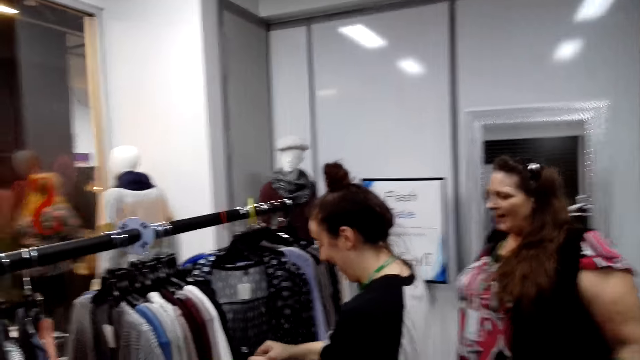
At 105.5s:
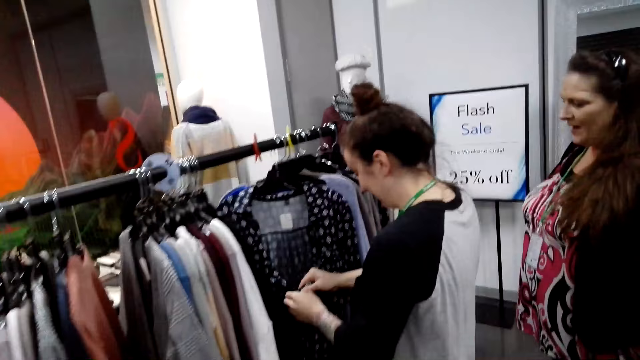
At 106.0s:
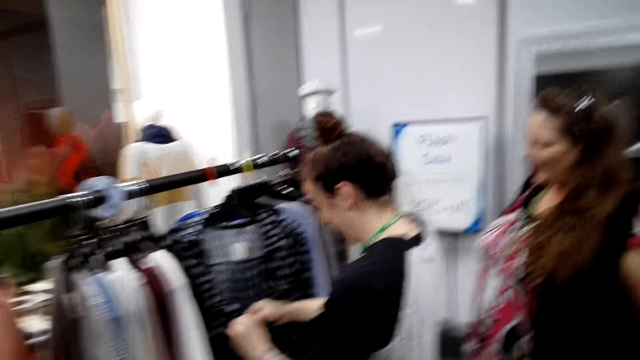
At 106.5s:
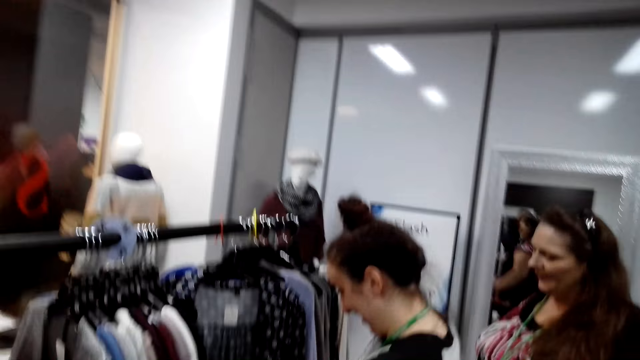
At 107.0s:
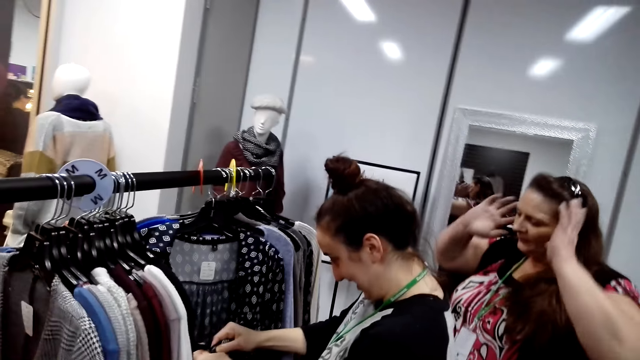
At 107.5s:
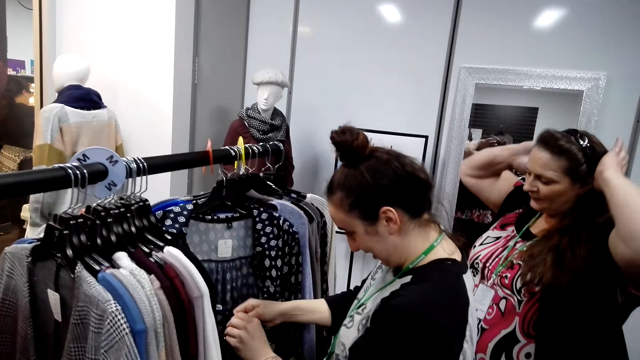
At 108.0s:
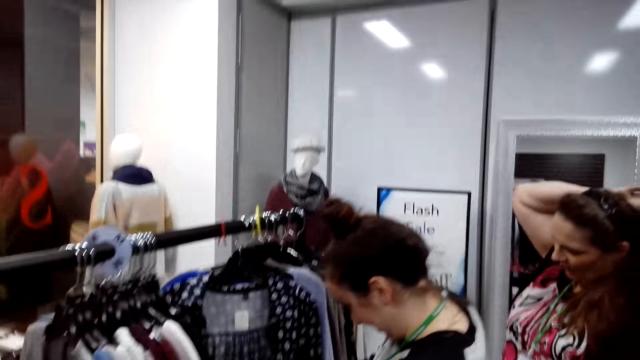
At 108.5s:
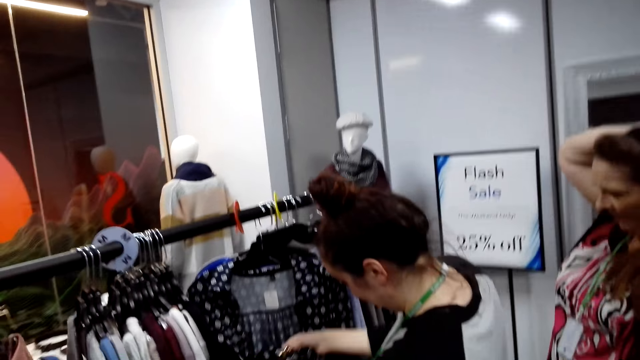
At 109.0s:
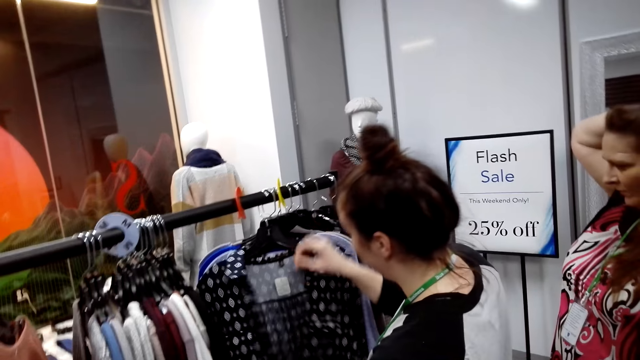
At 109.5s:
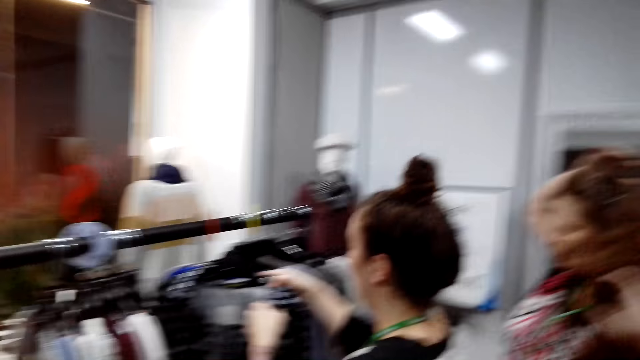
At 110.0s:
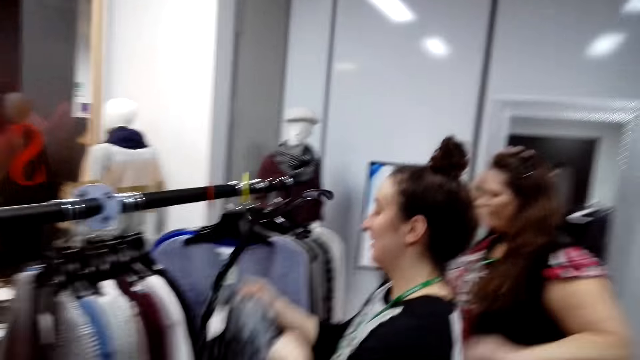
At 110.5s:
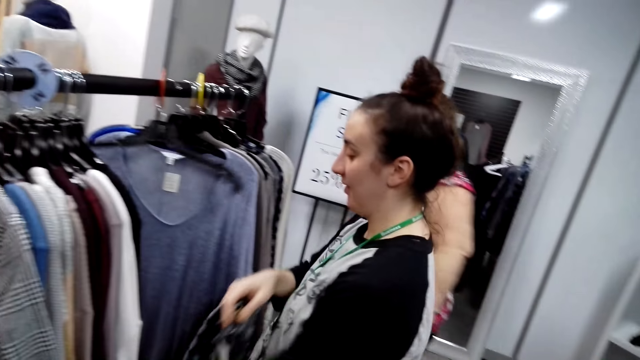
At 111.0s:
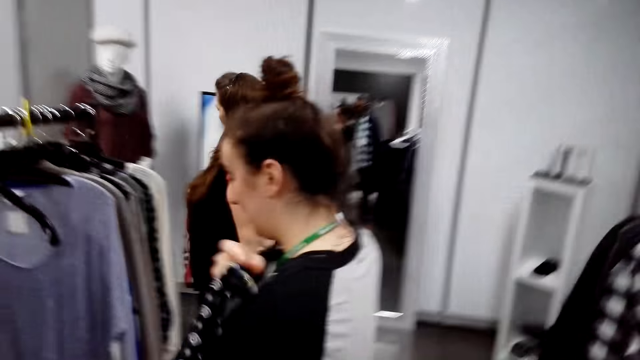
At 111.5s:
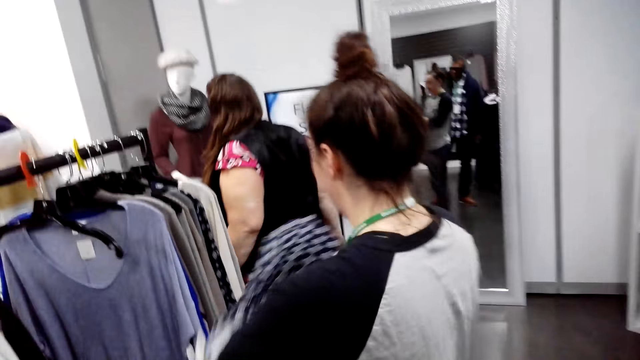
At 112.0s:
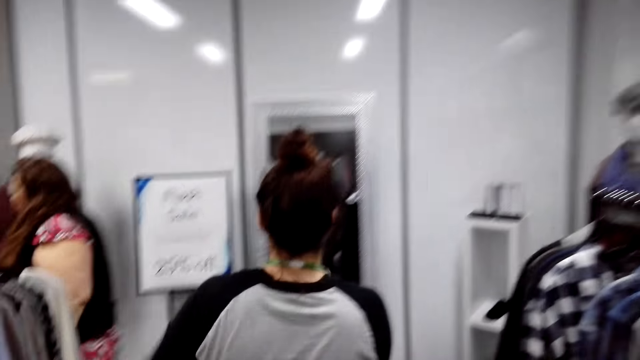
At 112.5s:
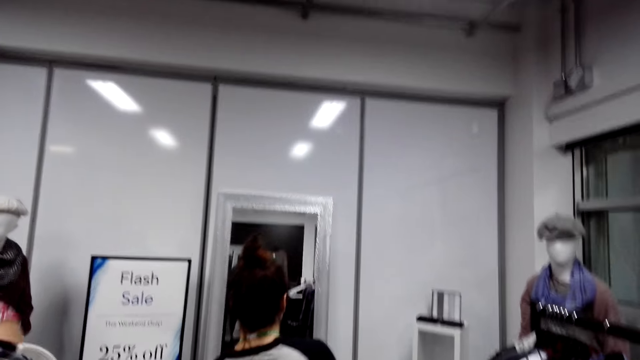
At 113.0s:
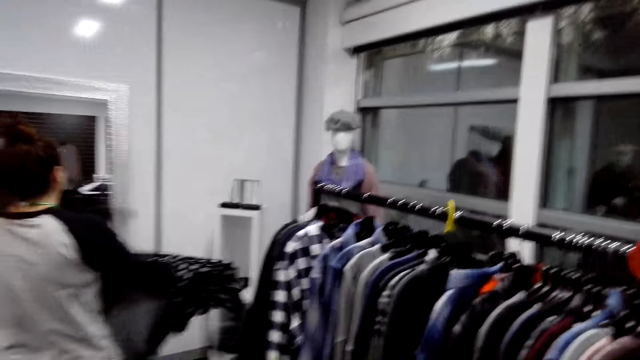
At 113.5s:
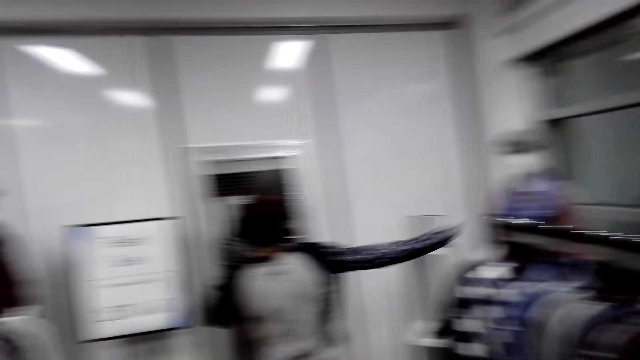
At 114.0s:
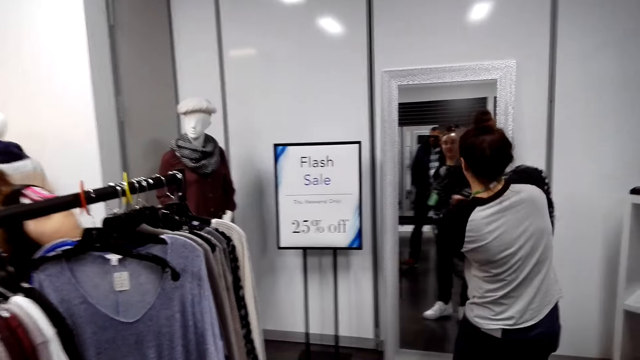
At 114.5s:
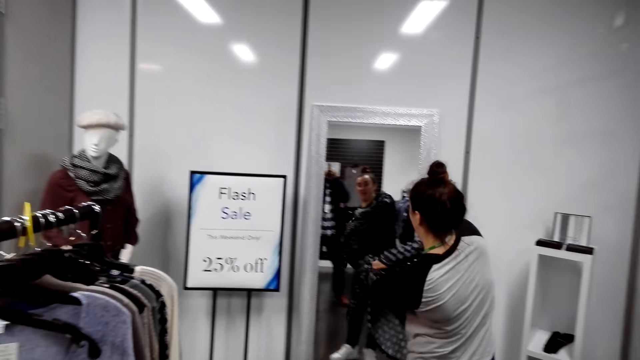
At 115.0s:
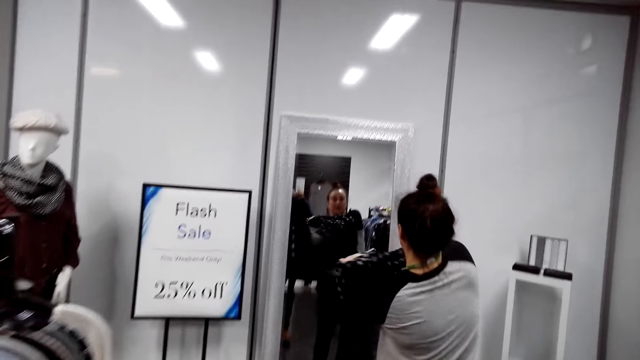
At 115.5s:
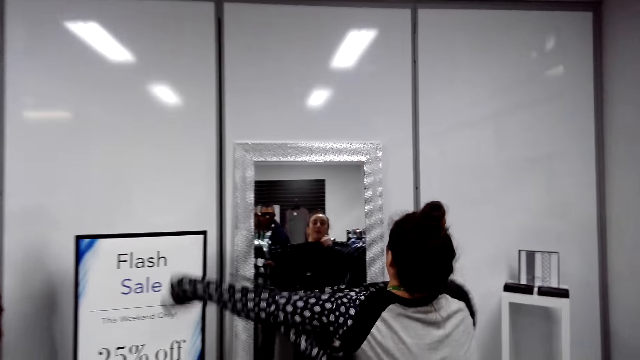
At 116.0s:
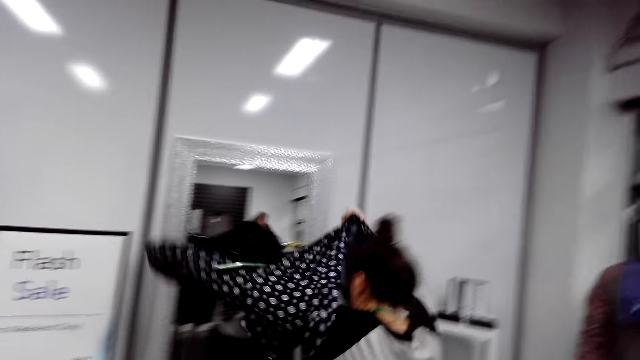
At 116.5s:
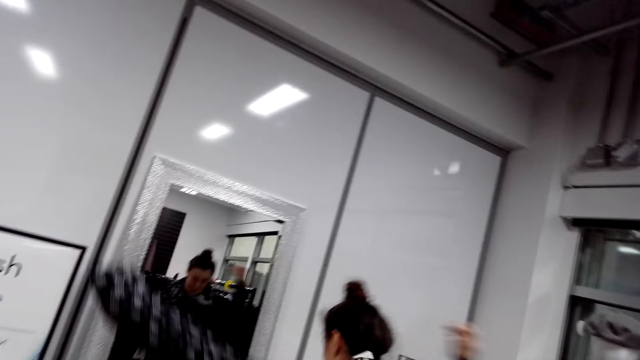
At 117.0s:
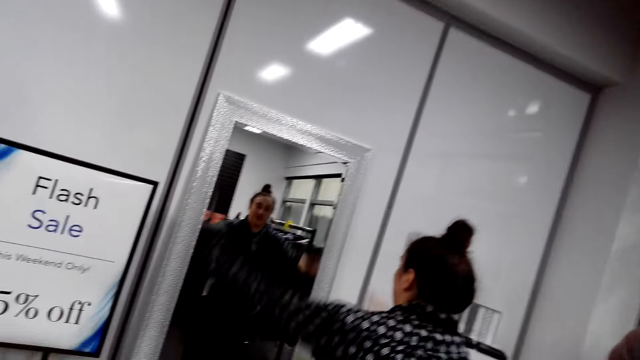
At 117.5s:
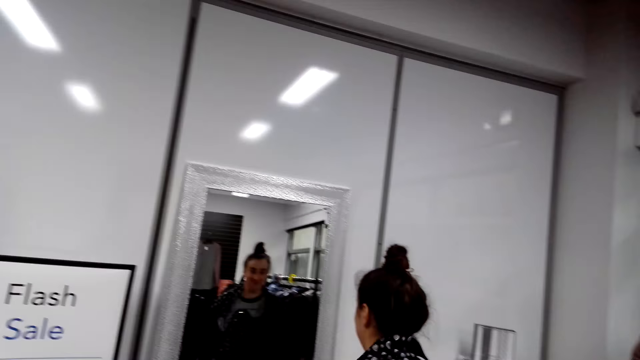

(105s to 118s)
The person touches her hair. The woman removes the dress from the hanger, walks around, and puts on the dress. The camera wearer walks around.

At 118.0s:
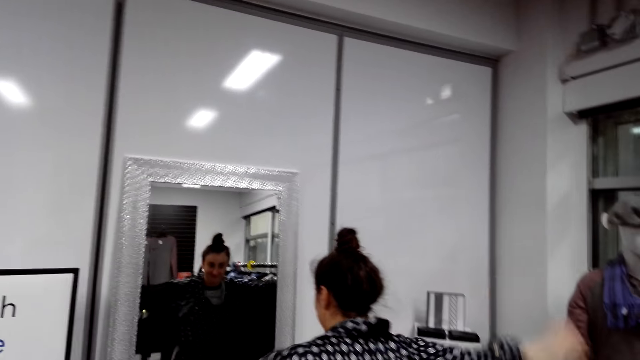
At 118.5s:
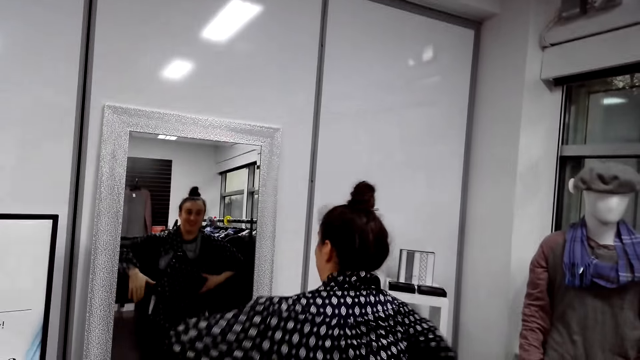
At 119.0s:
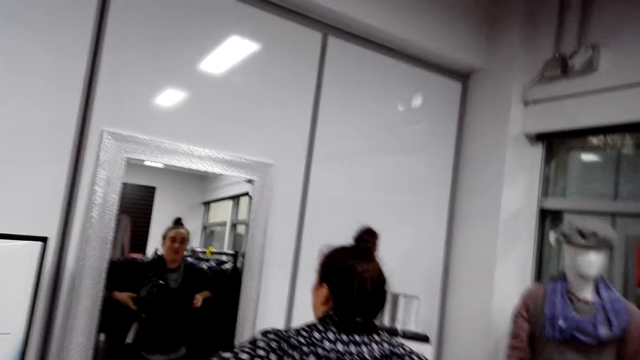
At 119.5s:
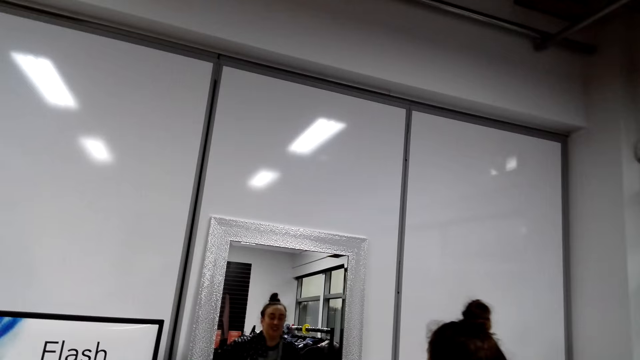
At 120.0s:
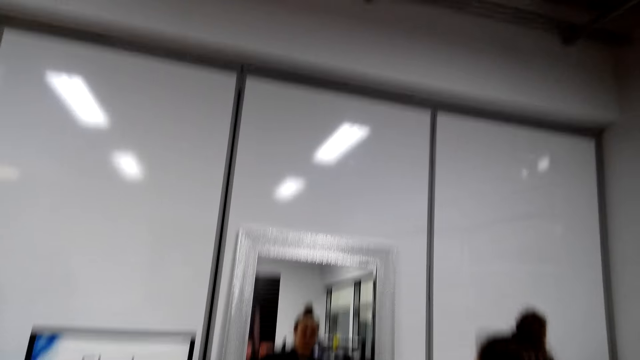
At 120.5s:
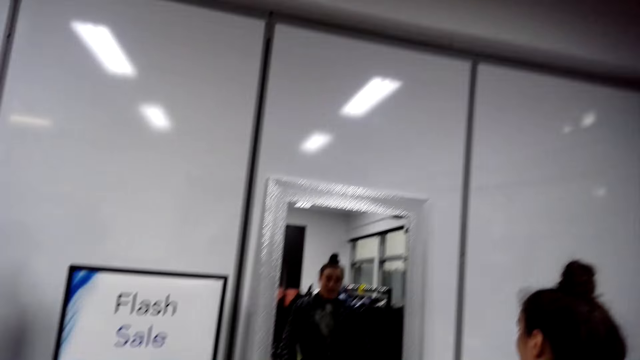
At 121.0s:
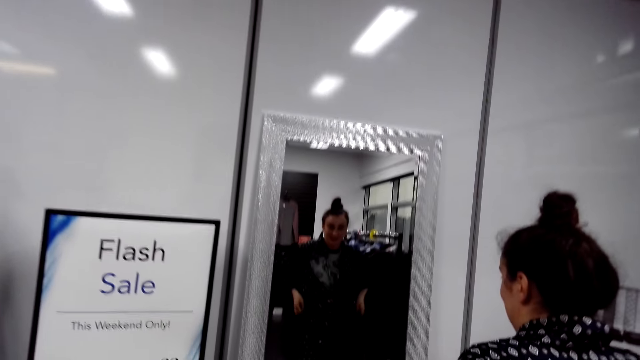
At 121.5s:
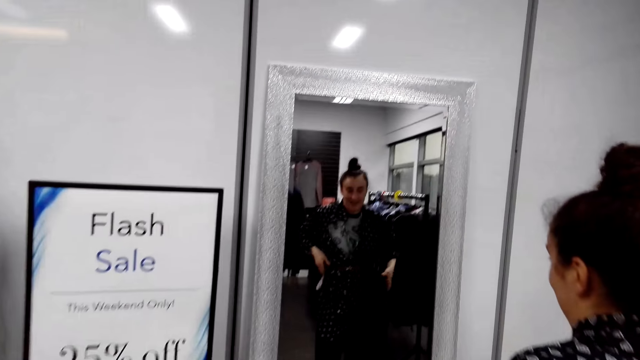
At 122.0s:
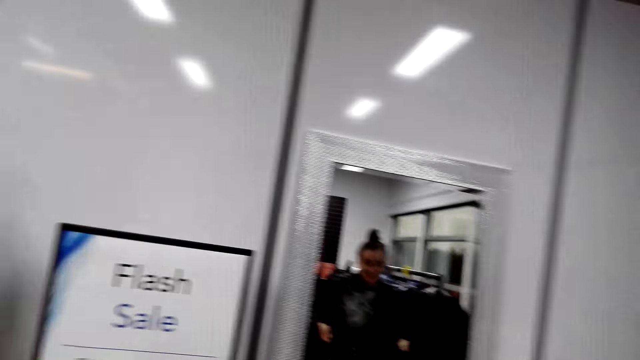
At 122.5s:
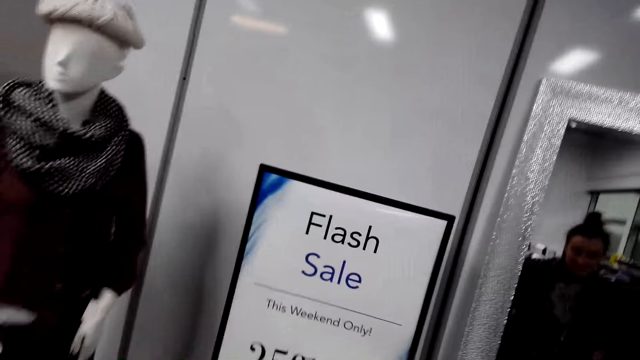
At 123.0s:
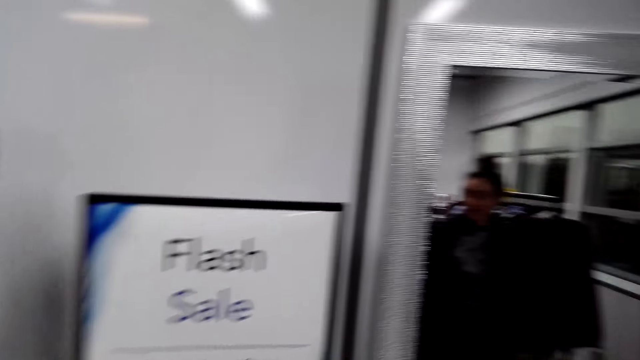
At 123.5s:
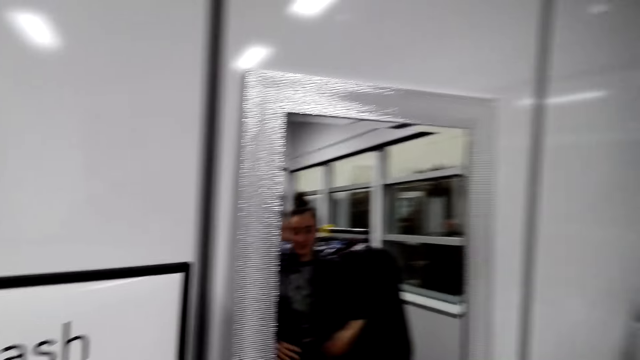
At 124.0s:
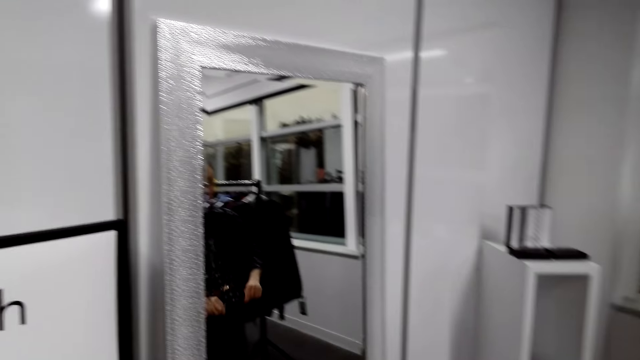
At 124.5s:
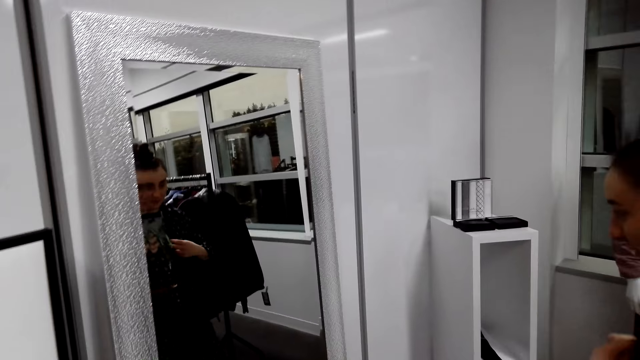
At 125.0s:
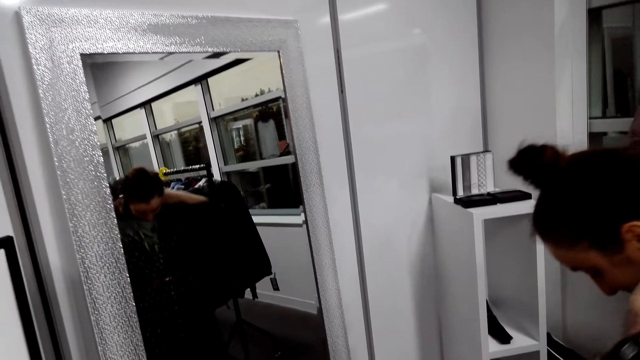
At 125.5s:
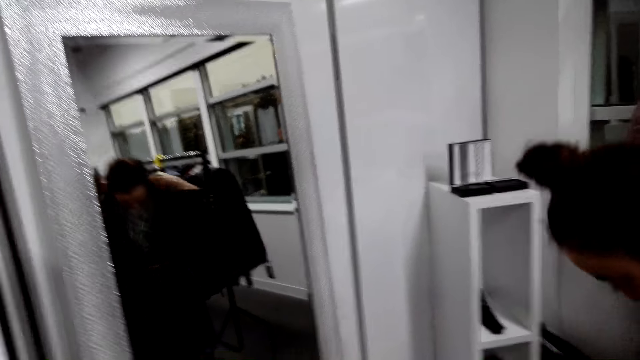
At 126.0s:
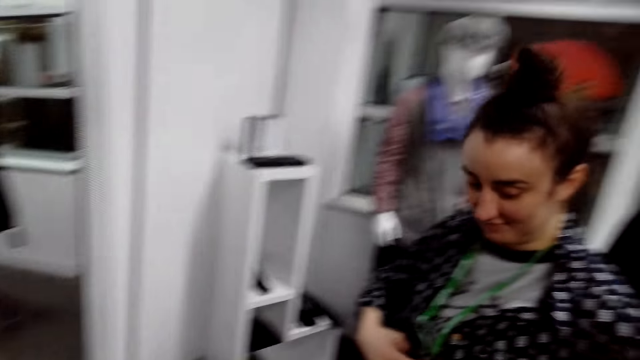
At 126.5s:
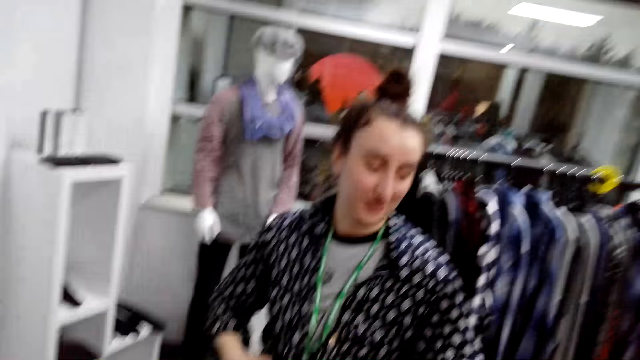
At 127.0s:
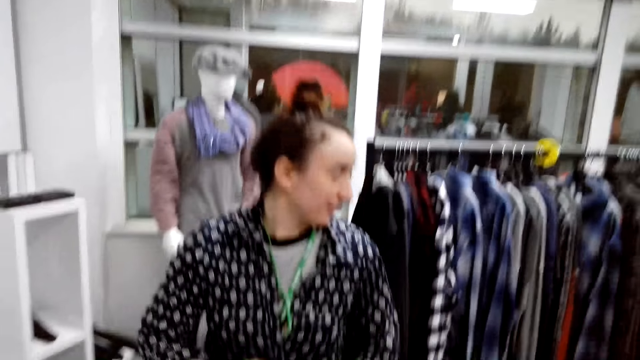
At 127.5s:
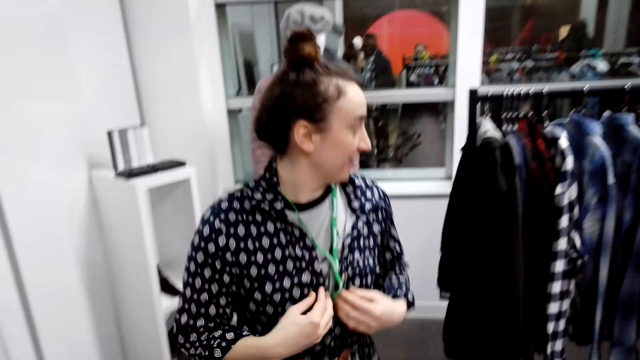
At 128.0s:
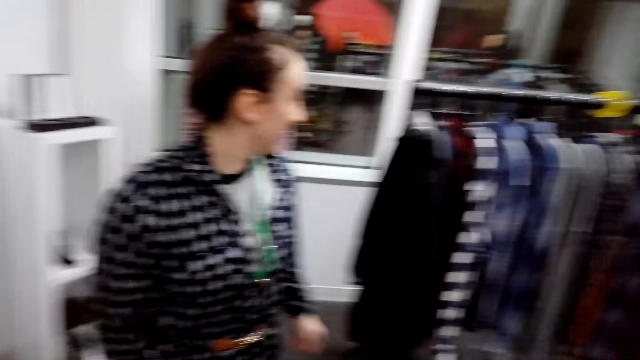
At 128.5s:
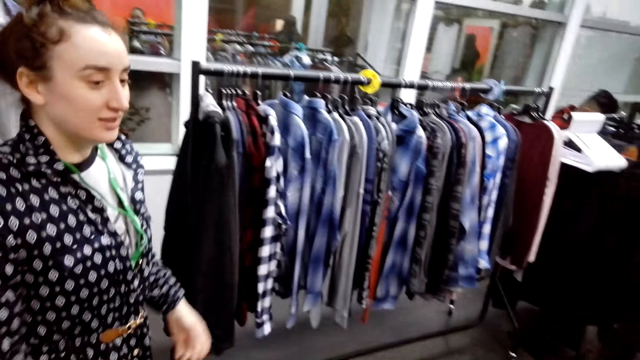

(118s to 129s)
The woman talks to the camera wearer. The camera wearer talks to the woman. The woman walks to the mirror.
